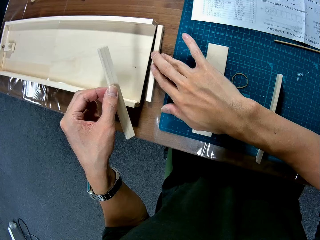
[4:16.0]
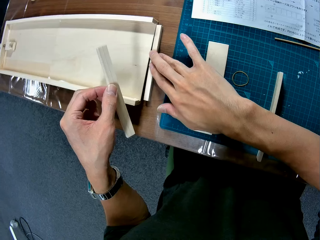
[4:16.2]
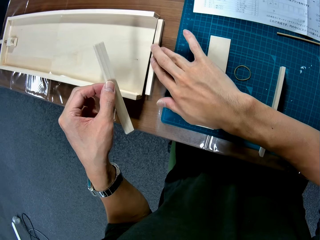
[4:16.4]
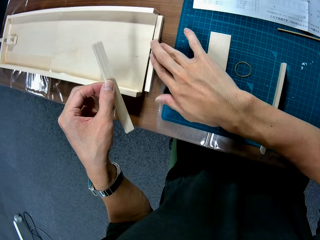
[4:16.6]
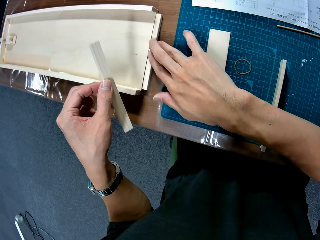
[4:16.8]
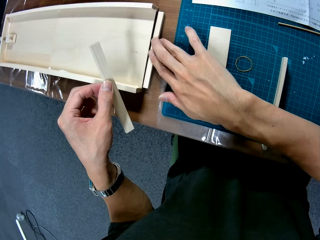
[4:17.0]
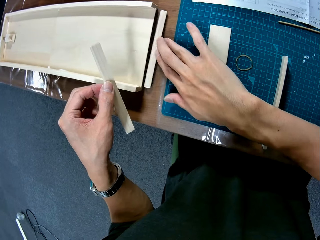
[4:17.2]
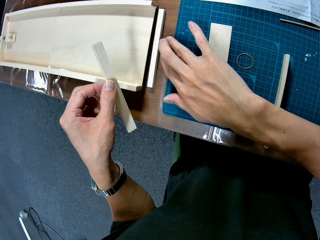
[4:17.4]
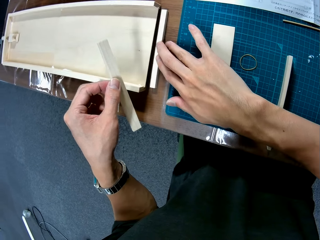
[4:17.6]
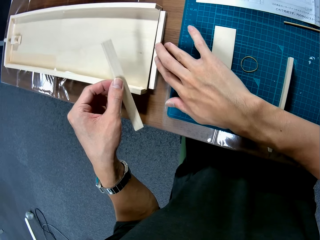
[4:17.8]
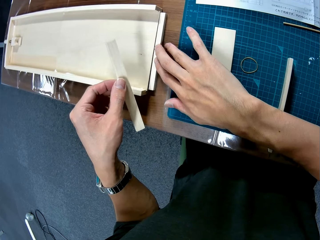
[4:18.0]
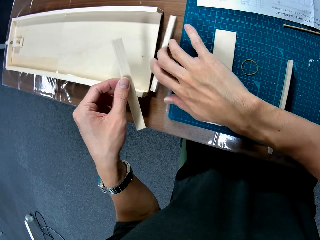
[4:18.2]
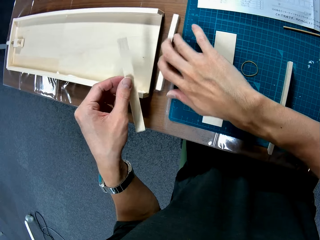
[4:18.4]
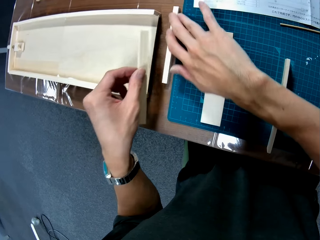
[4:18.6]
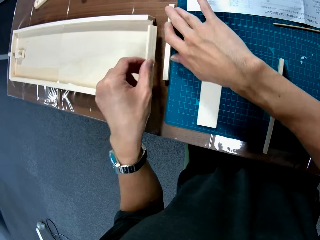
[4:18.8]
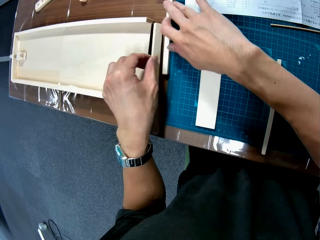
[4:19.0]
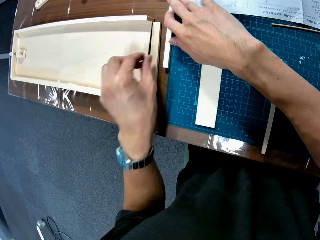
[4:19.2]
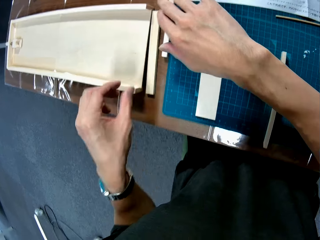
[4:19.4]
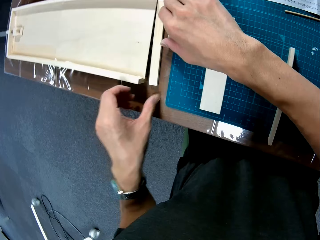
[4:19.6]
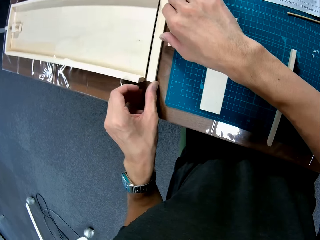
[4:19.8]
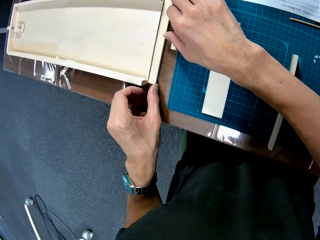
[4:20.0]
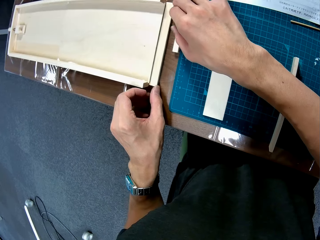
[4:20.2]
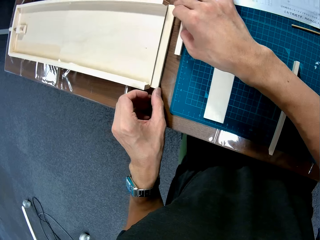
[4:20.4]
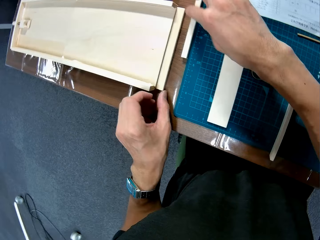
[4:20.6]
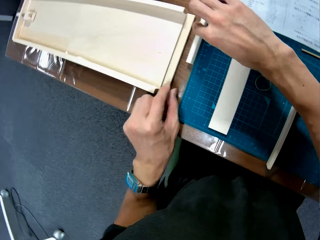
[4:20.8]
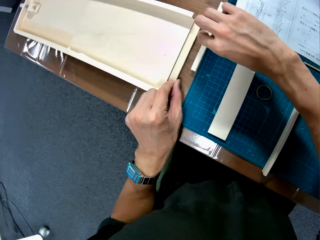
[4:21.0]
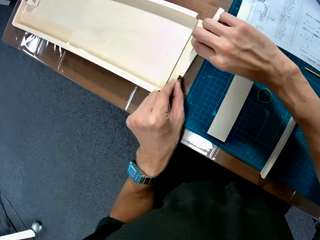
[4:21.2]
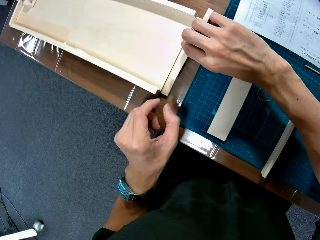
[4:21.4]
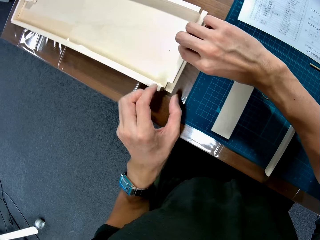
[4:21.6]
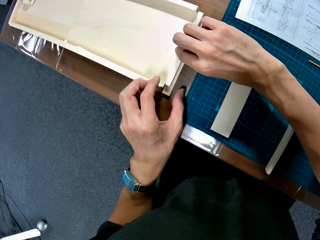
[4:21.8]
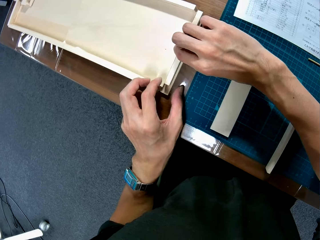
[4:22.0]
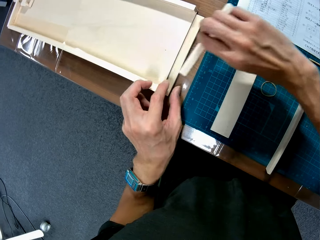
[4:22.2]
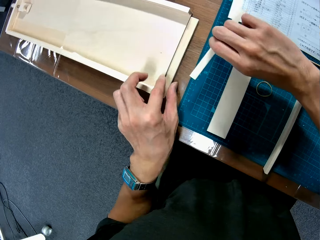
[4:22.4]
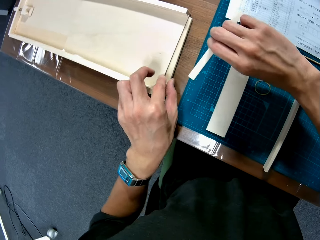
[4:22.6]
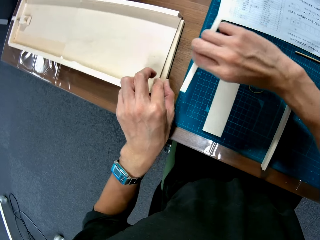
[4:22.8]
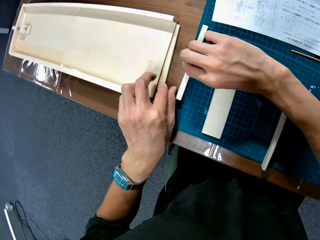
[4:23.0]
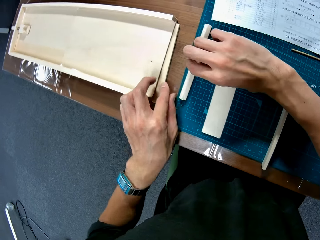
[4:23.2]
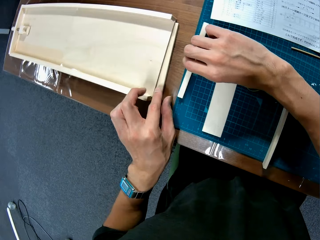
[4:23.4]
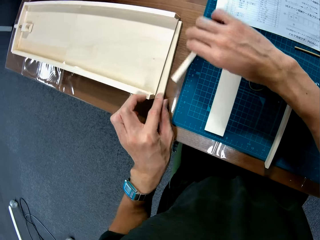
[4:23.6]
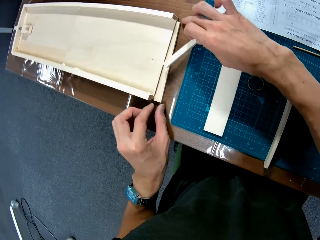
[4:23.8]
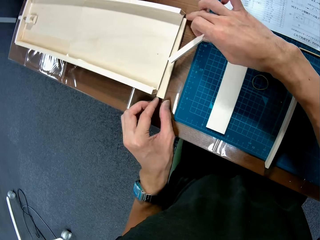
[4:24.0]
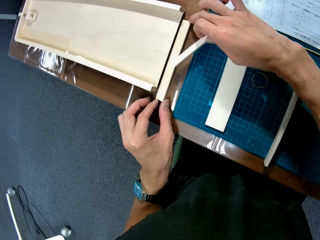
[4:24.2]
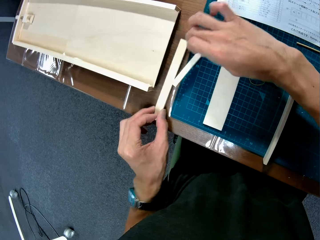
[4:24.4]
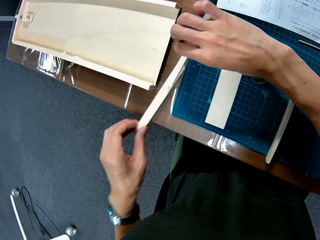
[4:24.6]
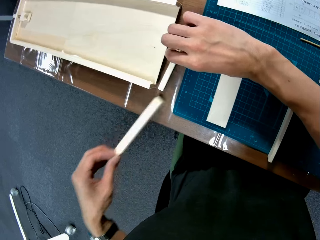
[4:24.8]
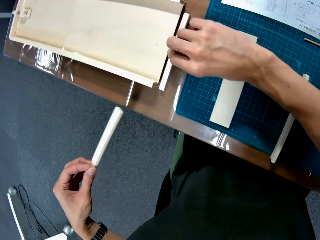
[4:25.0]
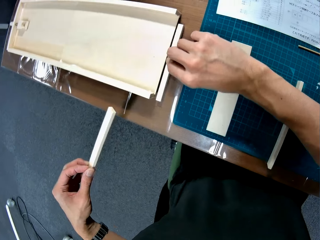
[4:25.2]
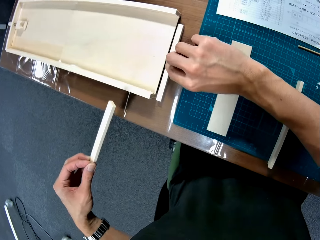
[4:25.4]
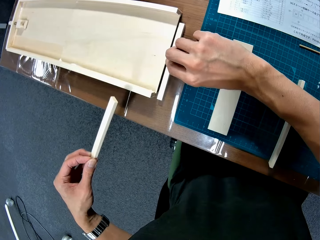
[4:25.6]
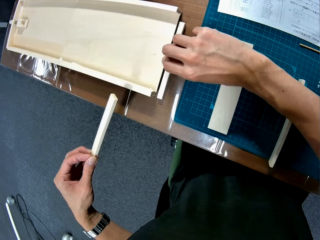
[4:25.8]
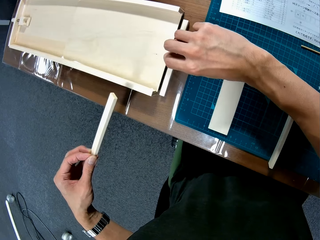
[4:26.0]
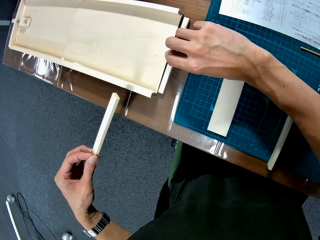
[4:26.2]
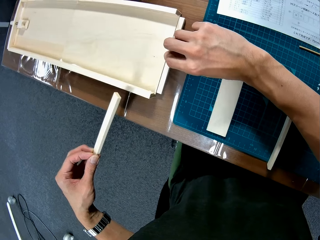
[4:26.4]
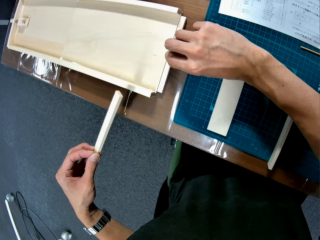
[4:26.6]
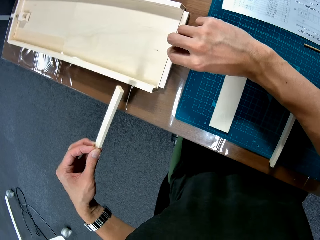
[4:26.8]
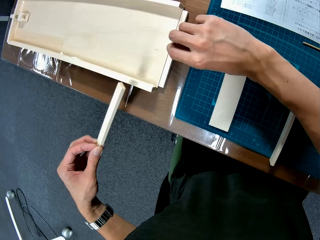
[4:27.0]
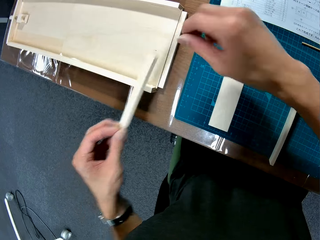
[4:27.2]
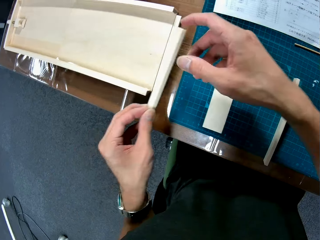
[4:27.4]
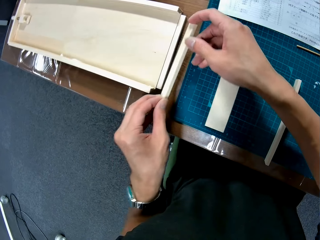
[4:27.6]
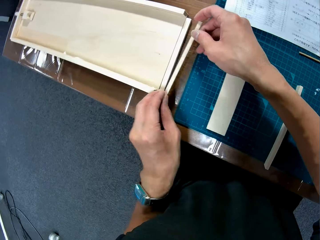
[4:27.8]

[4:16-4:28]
The camera wearer assembles the woodcraft. They place the pieces of wood beside a woodwork.

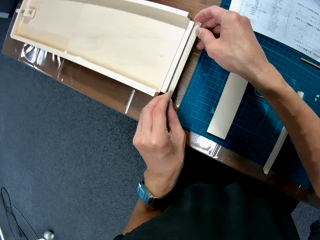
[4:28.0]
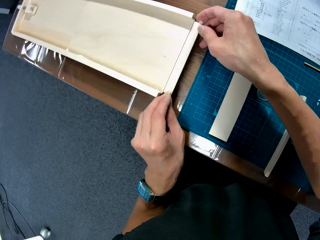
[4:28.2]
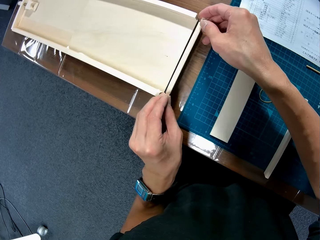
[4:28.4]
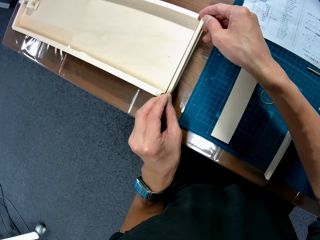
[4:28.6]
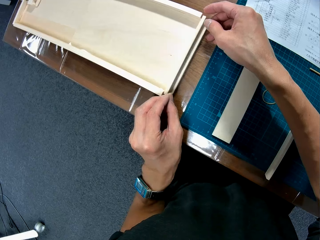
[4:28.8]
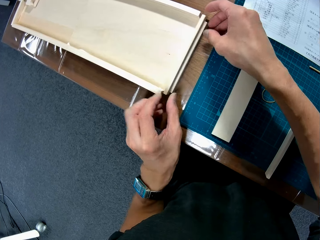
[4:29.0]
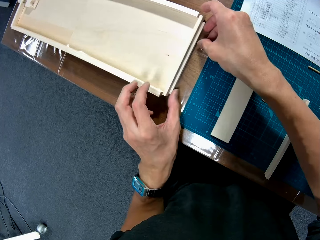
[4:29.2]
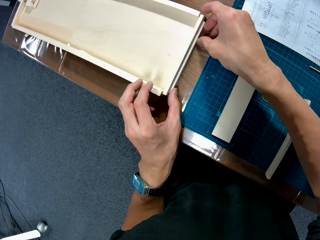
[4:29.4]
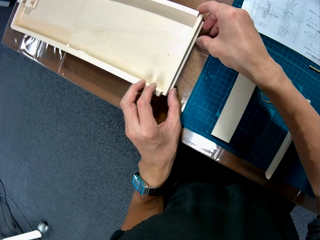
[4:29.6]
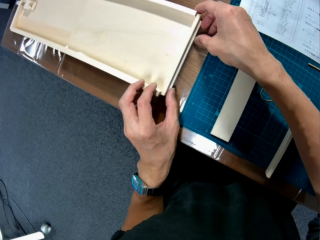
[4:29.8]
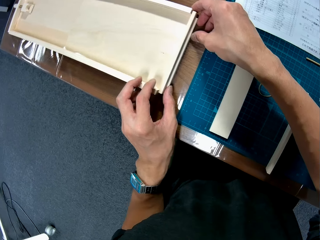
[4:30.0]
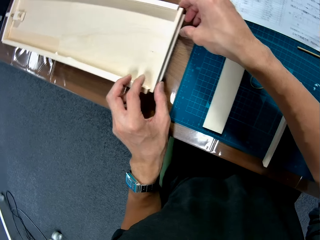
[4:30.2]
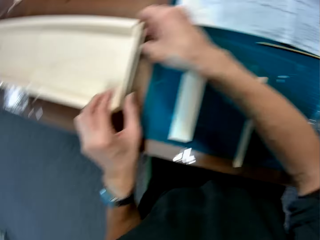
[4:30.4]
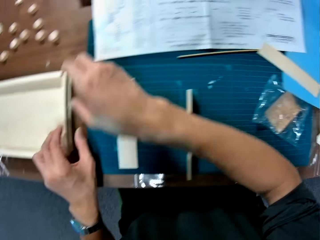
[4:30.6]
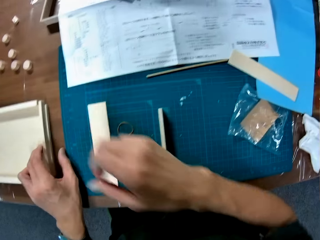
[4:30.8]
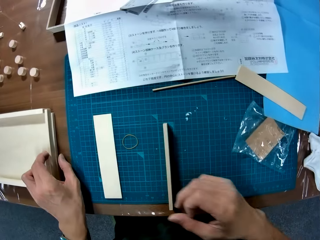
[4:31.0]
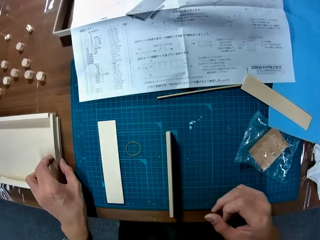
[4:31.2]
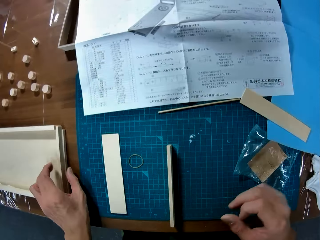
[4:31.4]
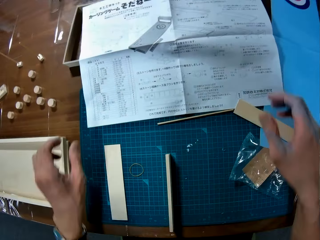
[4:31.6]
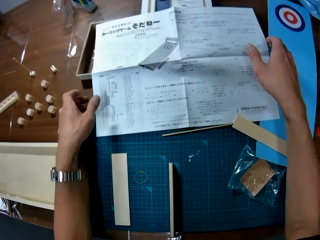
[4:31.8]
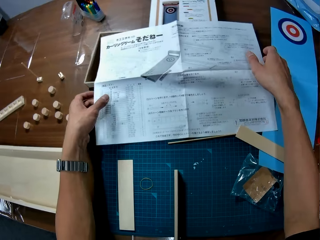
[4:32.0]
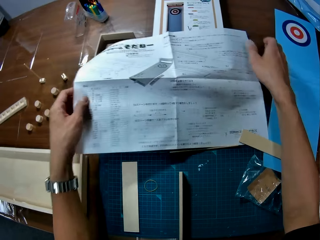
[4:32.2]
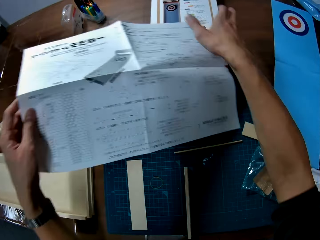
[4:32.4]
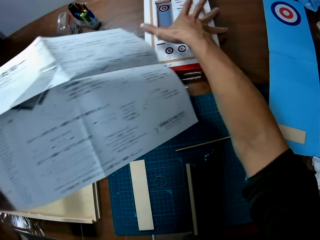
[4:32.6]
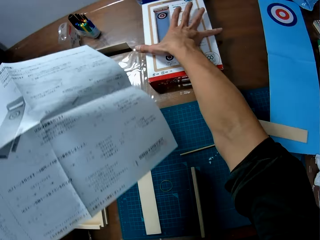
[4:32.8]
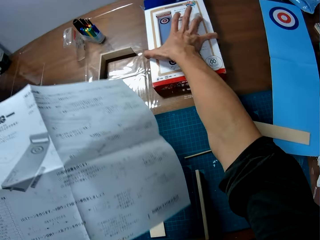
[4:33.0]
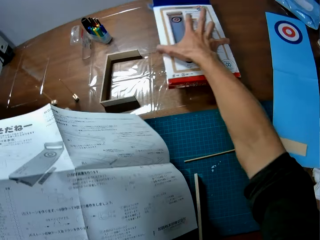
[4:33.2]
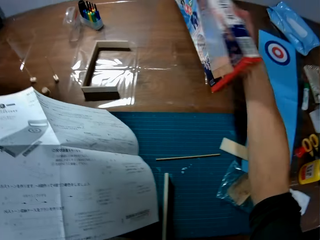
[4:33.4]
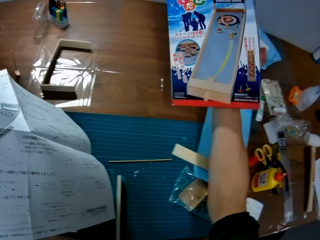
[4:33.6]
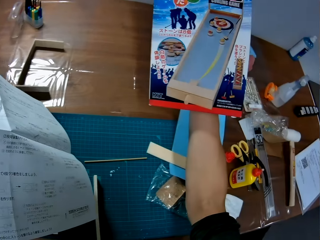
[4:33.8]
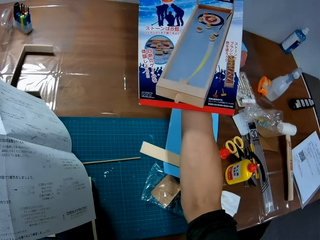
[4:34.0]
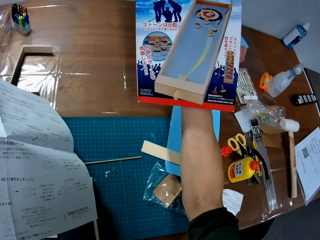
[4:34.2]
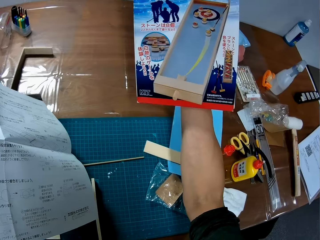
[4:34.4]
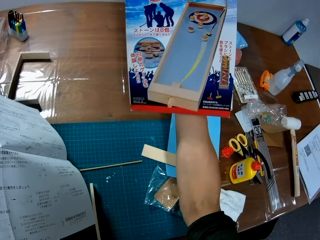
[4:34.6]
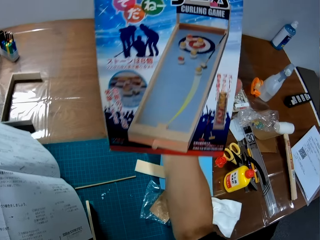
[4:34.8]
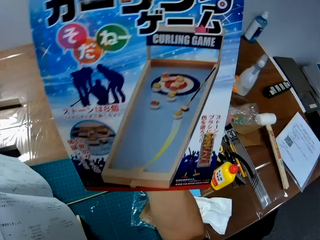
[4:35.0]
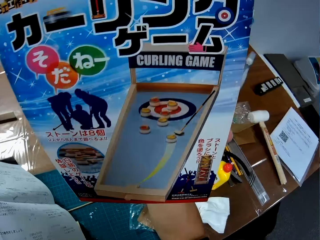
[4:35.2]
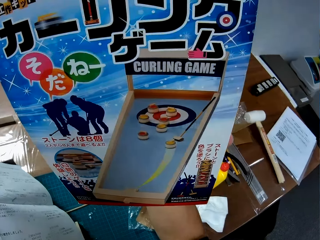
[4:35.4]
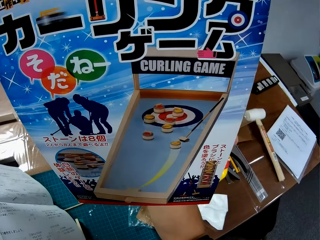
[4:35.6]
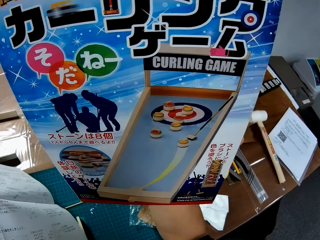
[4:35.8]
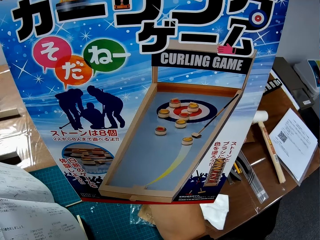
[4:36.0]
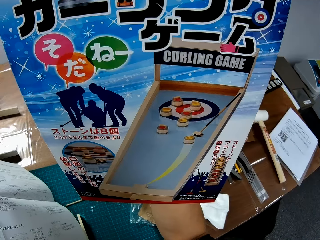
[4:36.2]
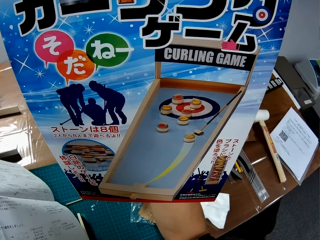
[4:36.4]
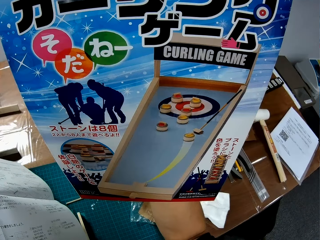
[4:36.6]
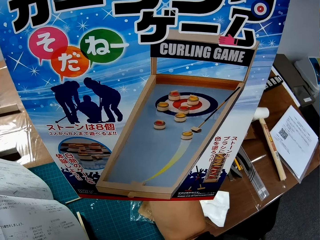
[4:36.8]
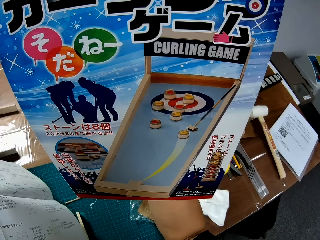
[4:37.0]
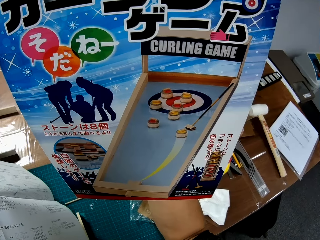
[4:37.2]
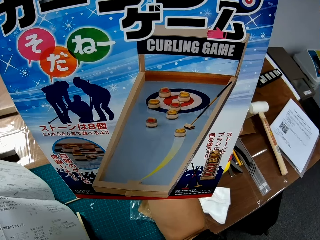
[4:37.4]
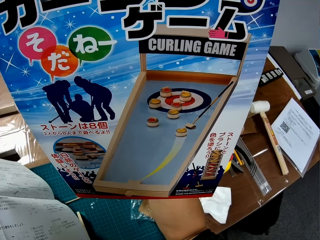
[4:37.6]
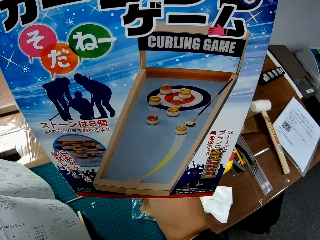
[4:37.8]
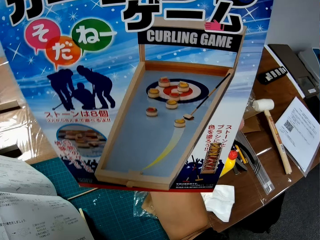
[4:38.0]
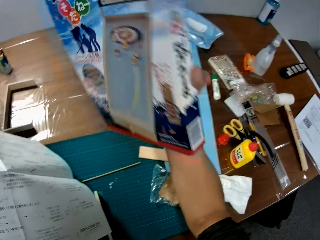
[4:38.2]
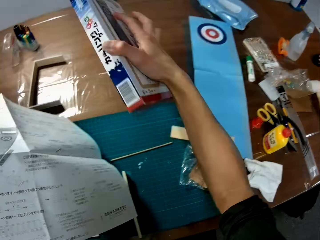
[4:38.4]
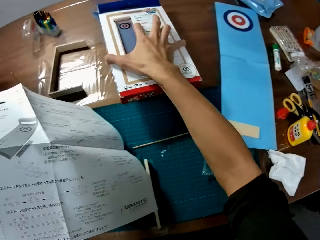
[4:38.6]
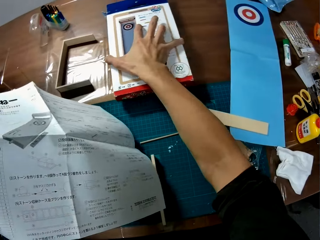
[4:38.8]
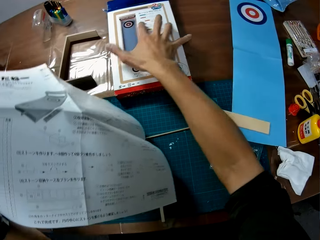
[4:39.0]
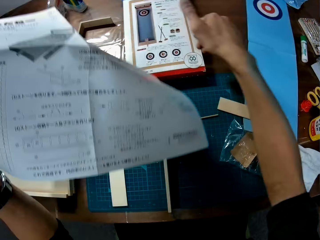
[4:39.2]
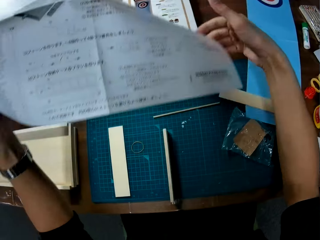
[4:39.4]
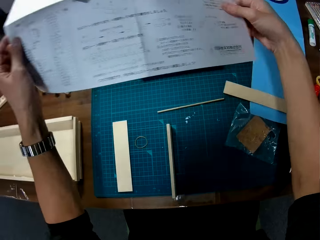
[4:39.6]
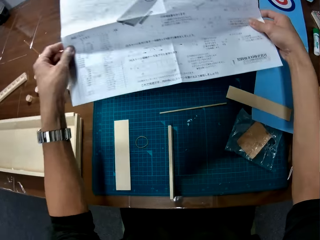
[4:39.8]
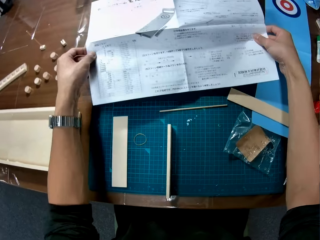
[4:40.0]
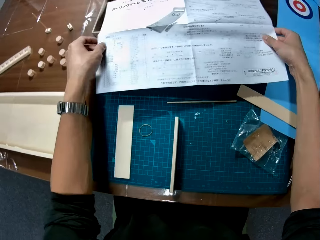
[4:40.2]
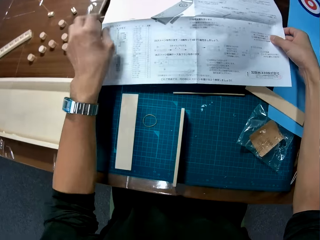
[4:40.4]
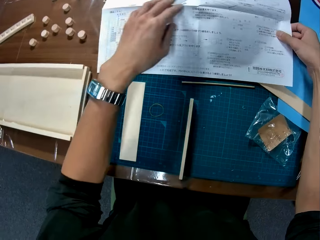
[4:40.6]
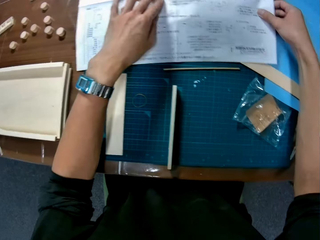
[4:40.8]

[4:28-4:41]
The camera wearer picks up the manual on the table. They pick up a carton or box on the table. They look at the box. They drop the carton on the table. They place the manual over the carton.
